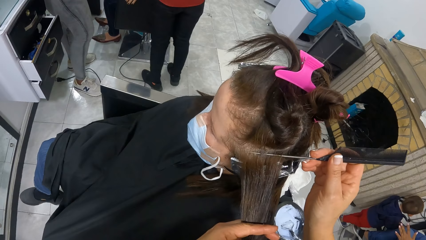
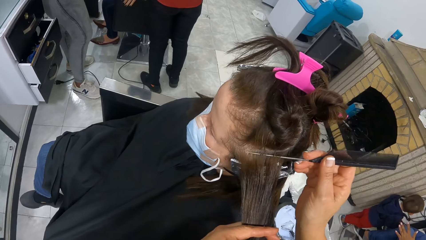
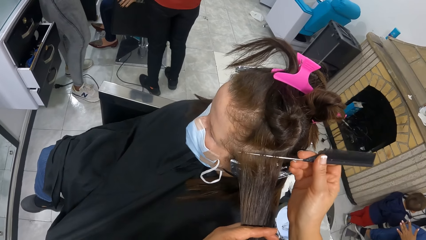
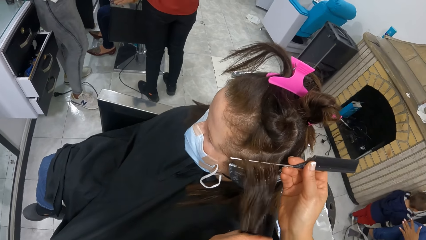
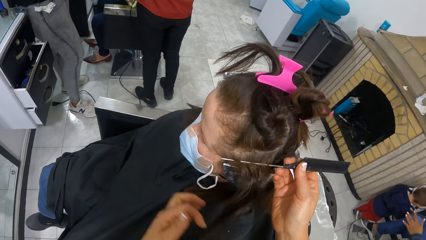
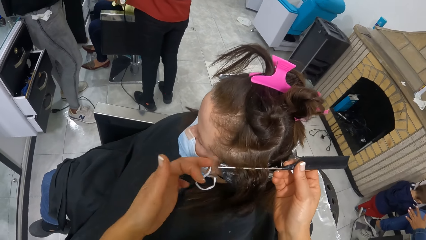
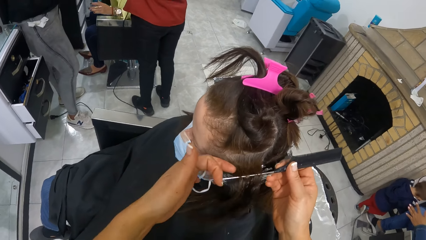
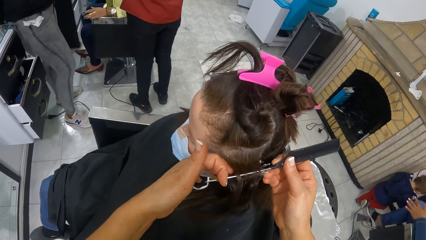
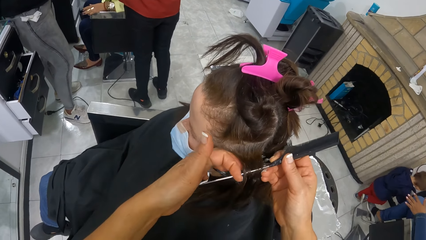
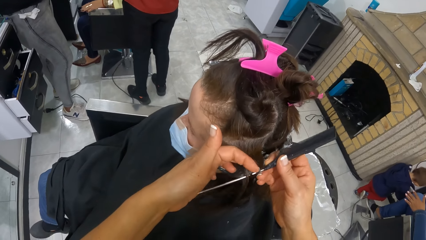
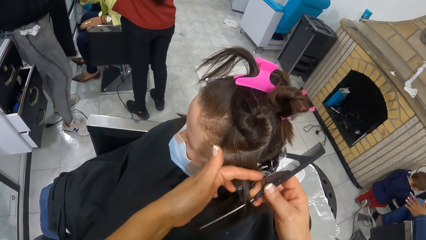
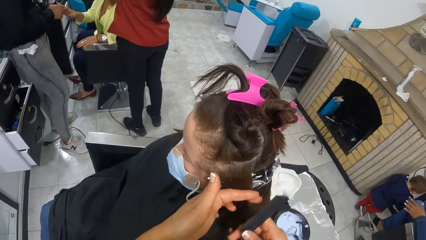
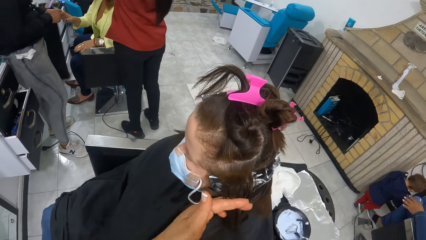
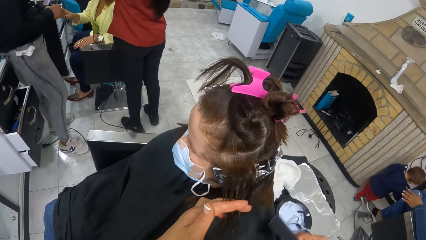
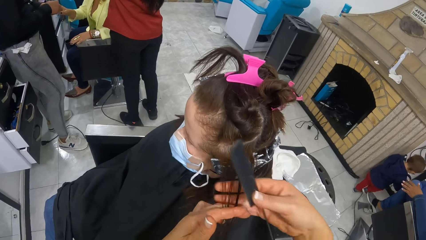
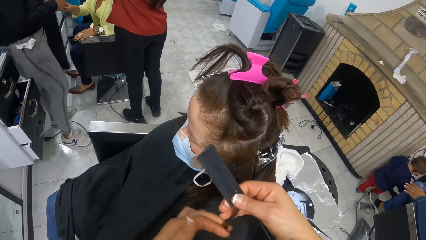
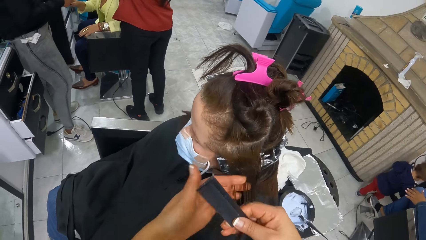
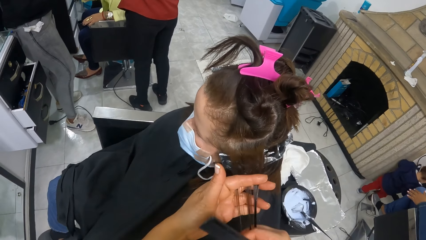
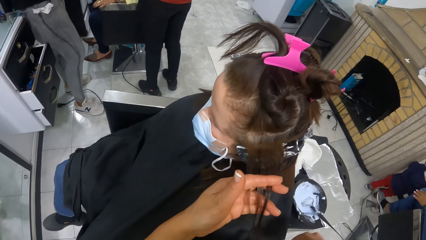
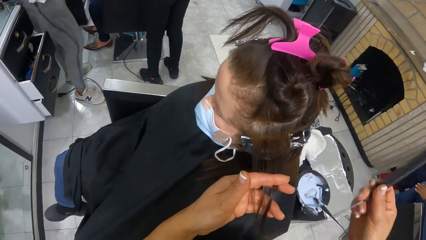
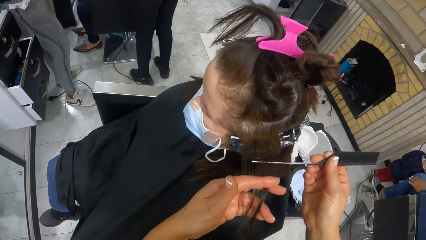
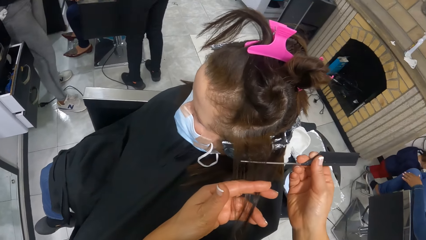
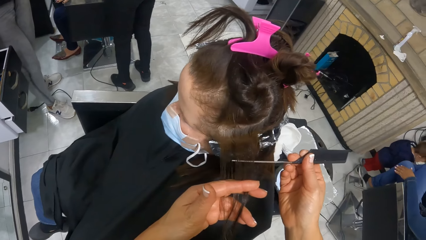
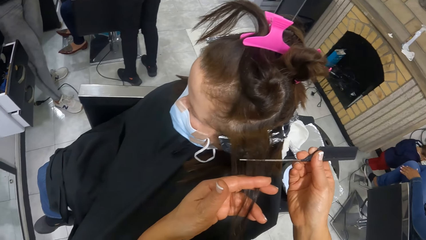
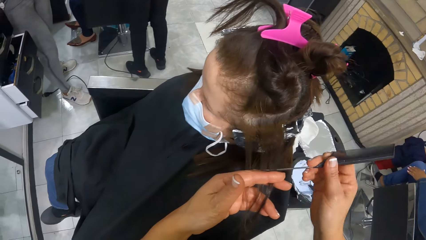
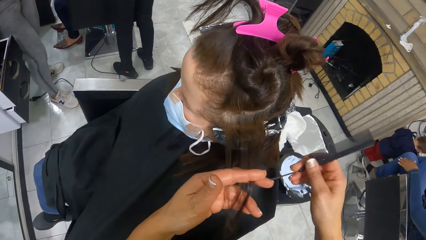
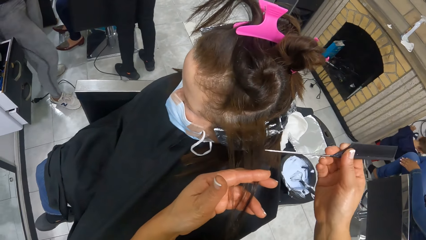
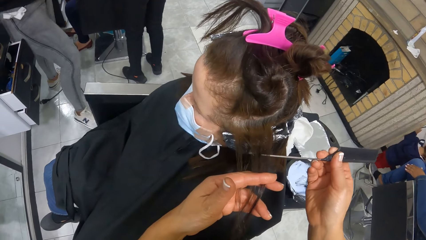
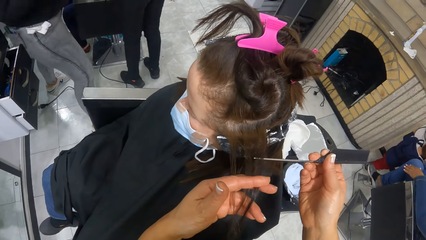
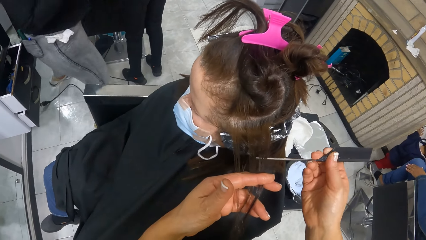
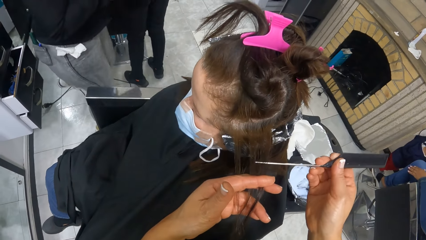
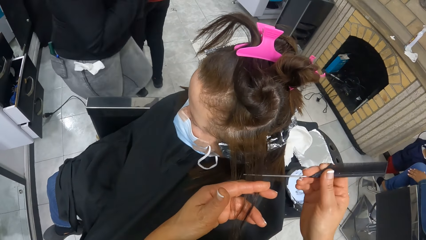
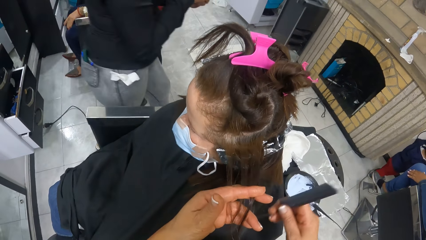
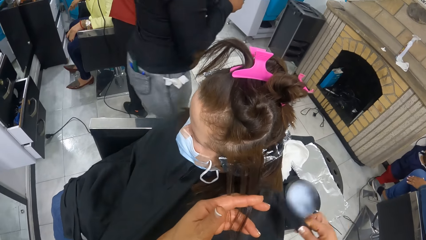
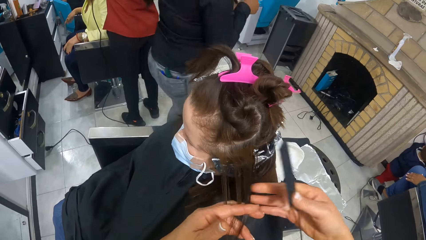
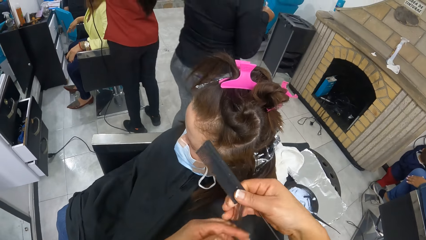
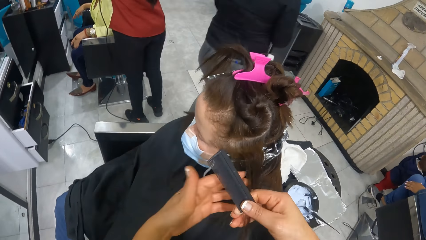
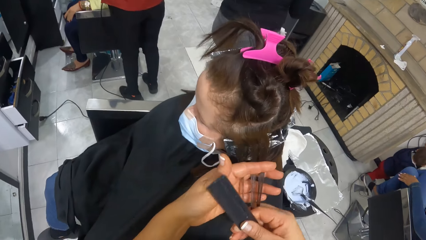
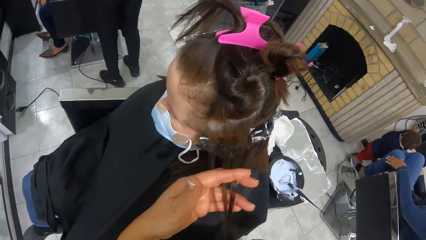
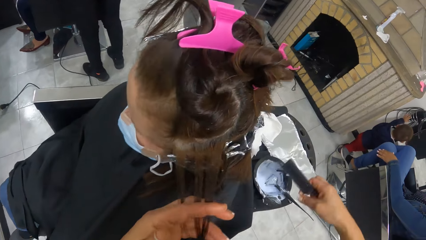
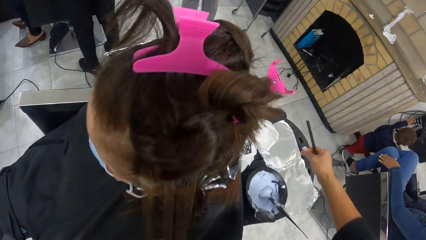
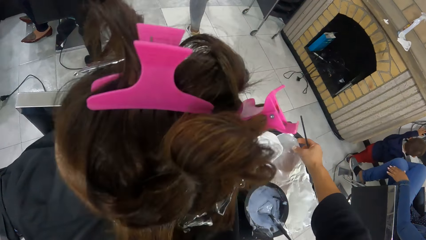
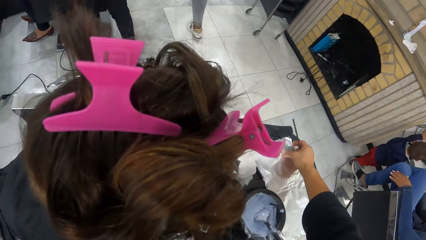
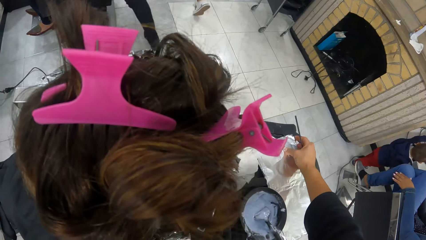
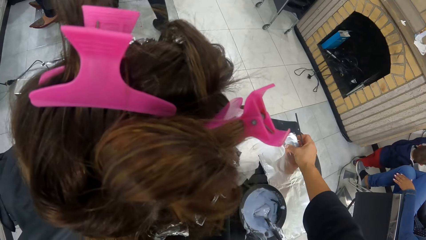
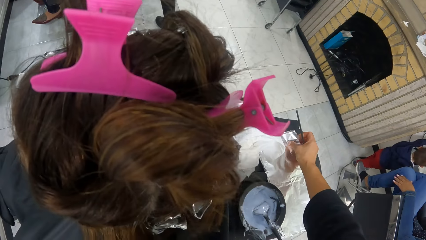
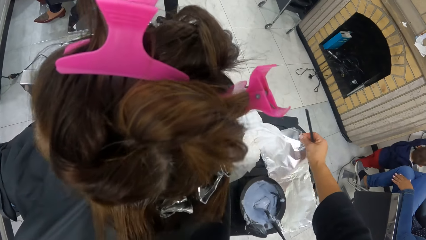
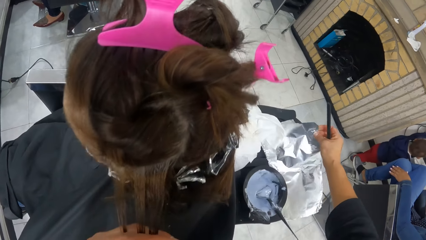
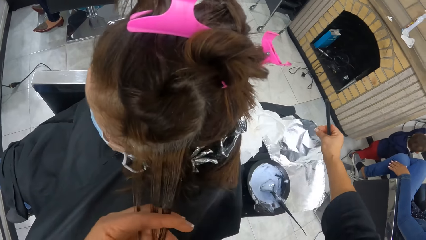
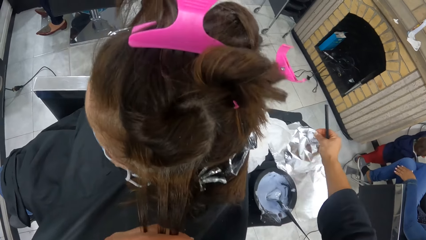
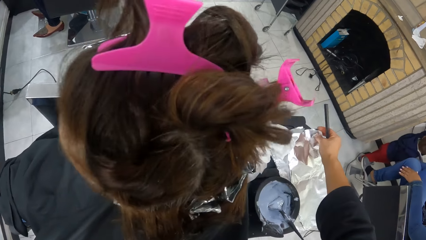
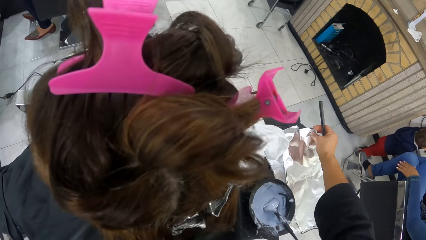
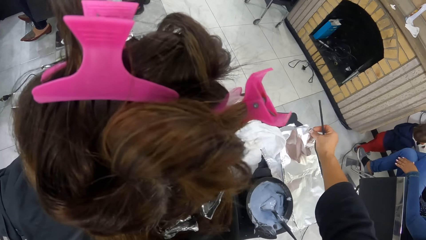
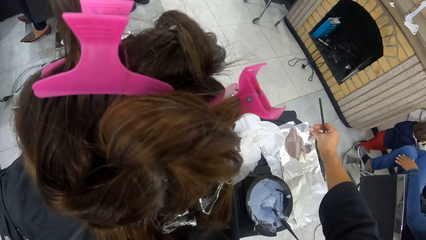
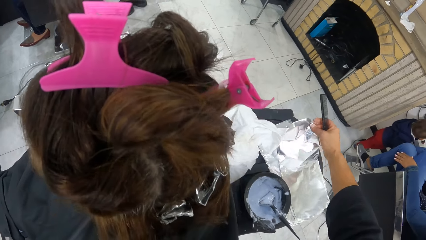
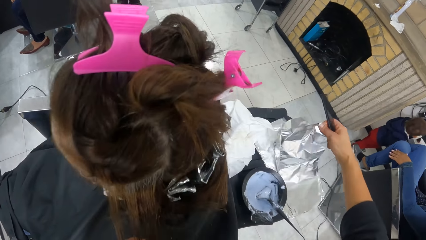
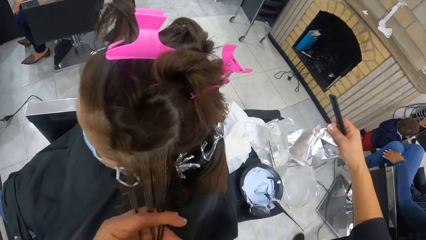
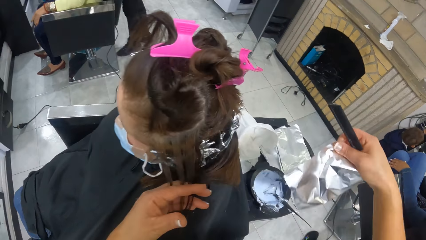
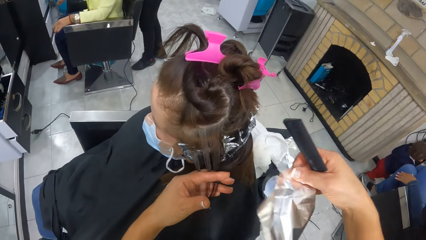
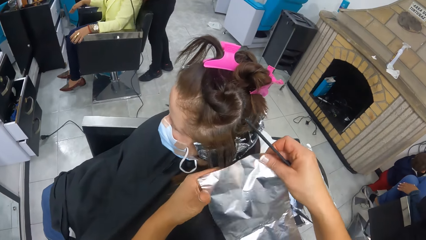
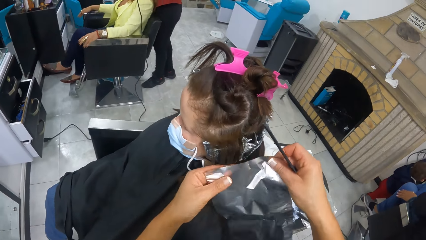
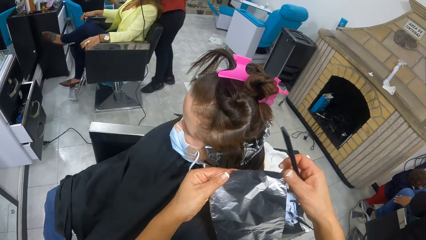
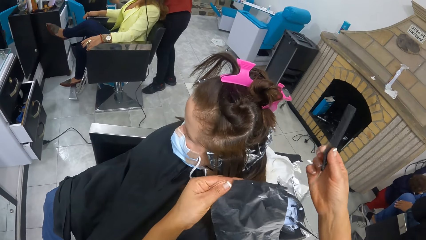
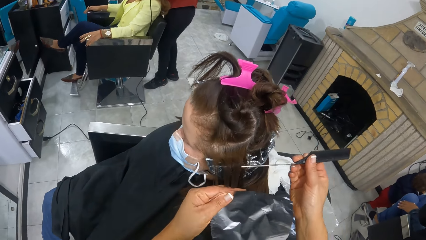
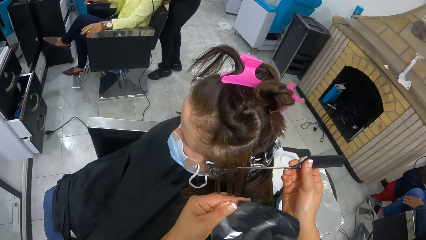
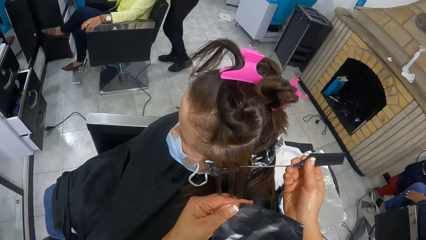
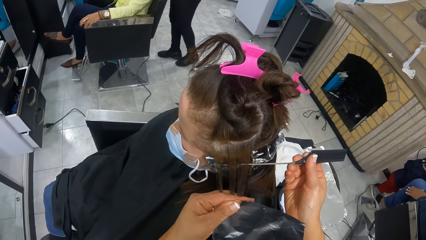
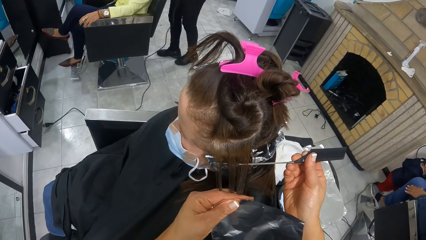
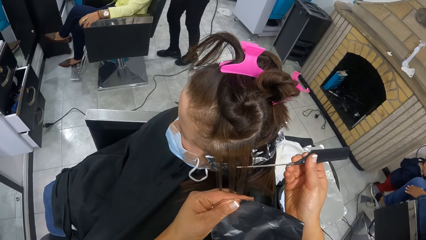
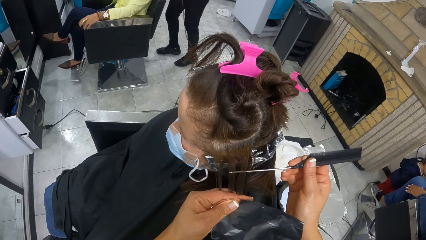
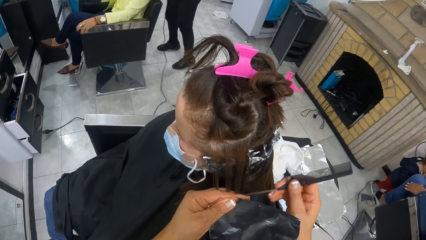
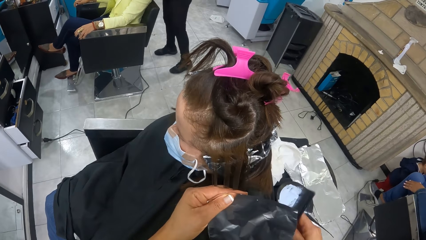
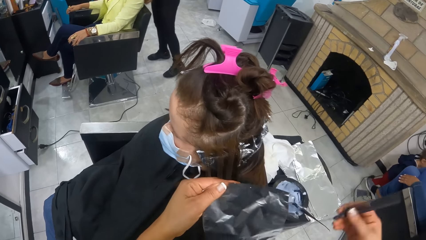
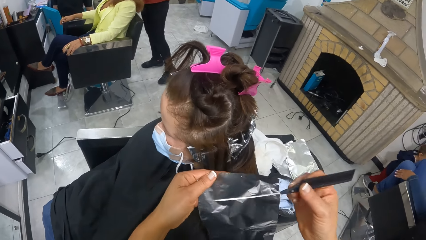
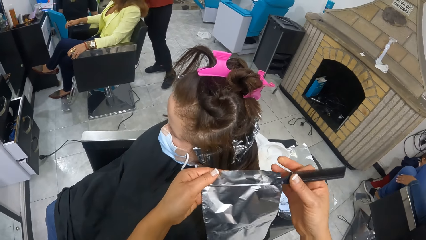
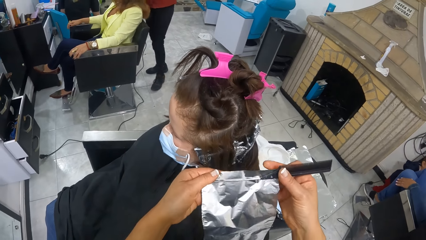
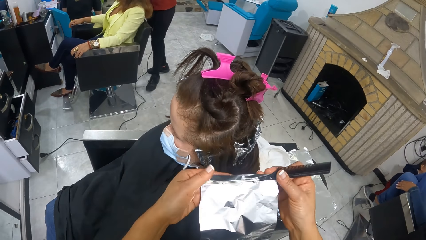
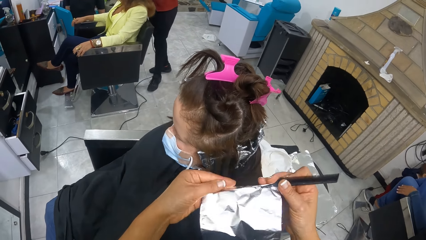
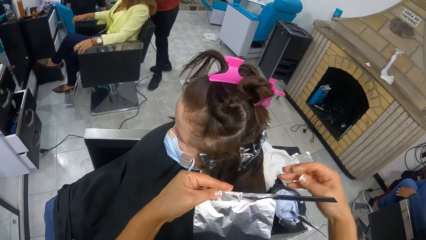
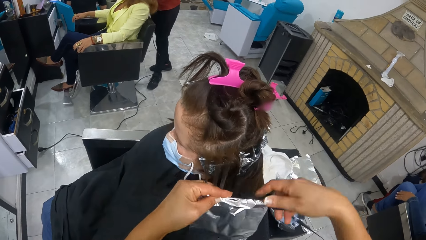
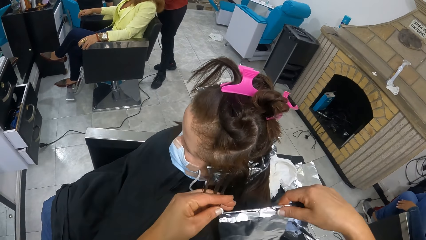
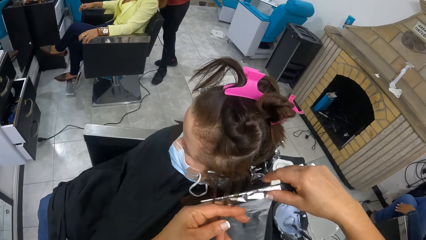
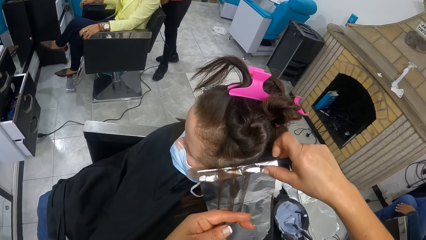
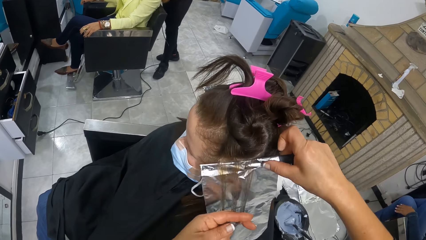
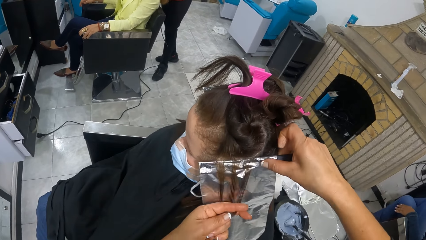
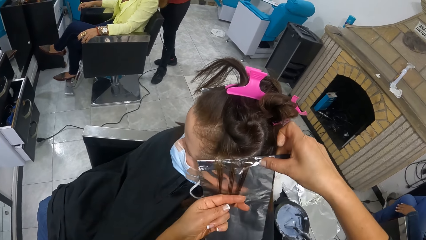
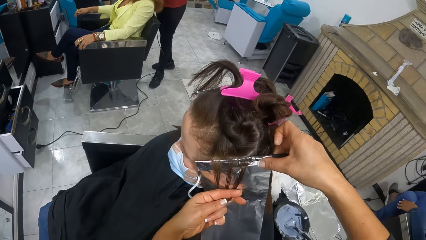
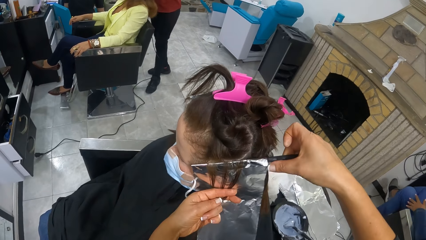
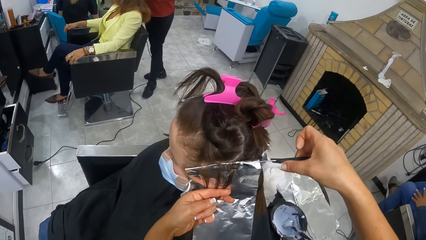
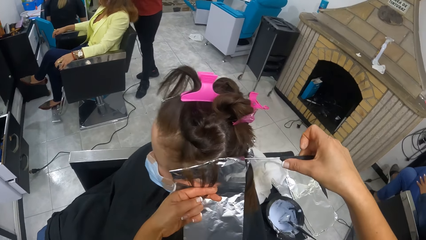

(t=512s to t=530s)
The camera wearer holds a portion of the hair in her left hand. She separates the hair with the comb. She holds the portion of hair with both hands. She pulls the hair. She divides the portion of hair in her left hand with the tail of the comb in her right hand. She holds the portion of hair with both hands. She pulls the hair. She picks up a foil or silver paper from the pile of foils on the trolley with her right hand. She passes the foil to her left hand. She holds the silver paper with both hands. She divides the portion of hair in her left hand with the tail of the comb in her right hand. She inserts the comb in the hair. She wraps the foil on the tail of the comb. She places the comb under the portion of hair in her left hand. She puts the silver paper on the hair.
